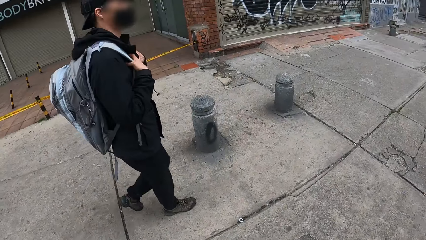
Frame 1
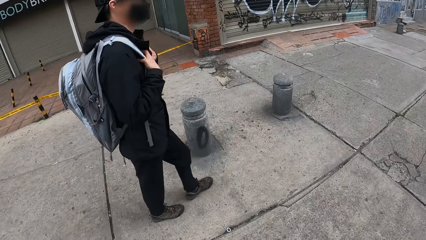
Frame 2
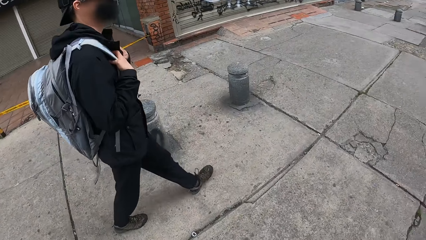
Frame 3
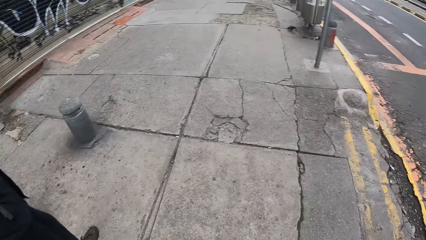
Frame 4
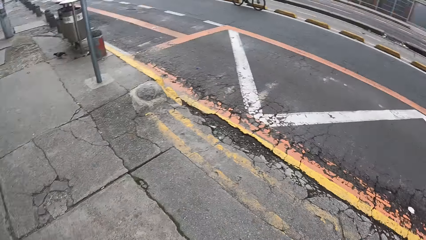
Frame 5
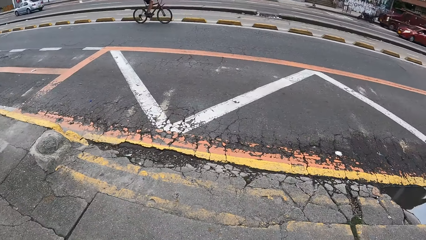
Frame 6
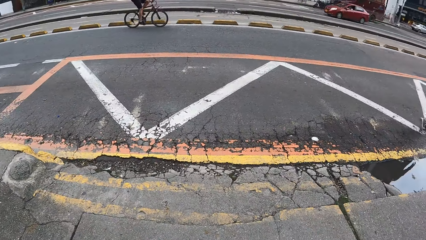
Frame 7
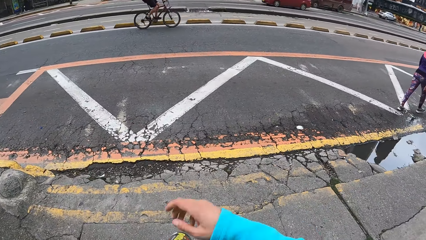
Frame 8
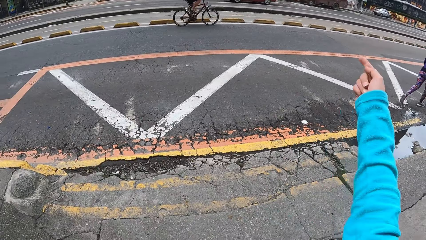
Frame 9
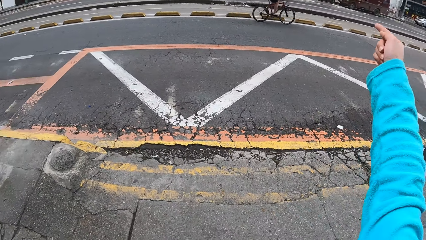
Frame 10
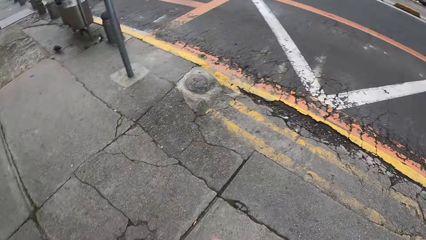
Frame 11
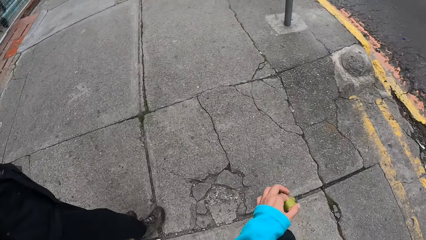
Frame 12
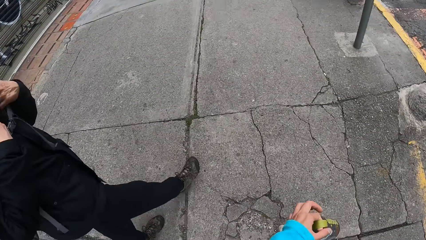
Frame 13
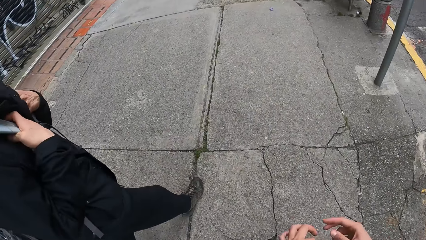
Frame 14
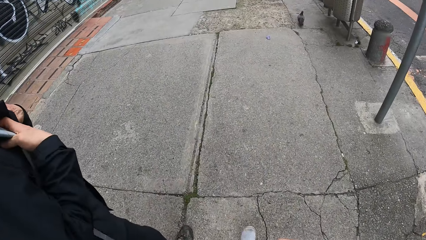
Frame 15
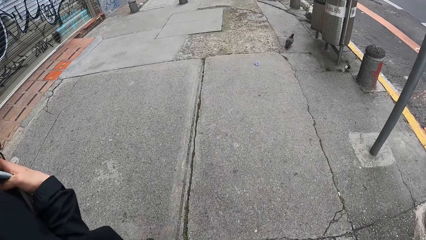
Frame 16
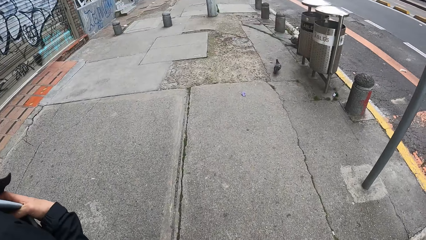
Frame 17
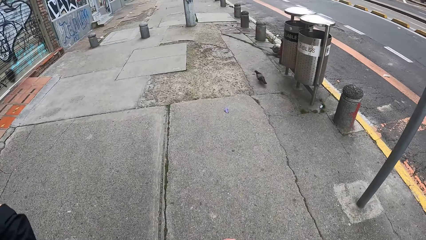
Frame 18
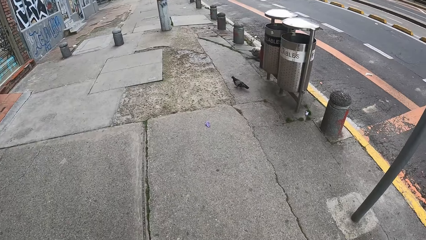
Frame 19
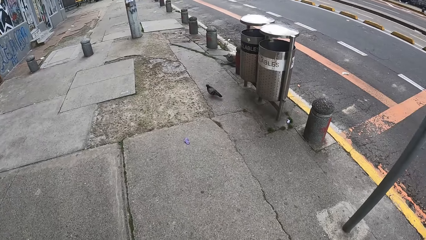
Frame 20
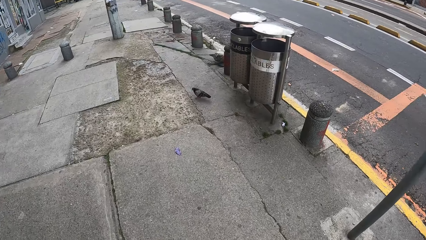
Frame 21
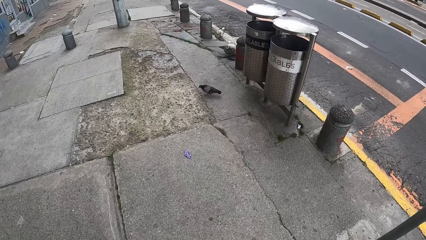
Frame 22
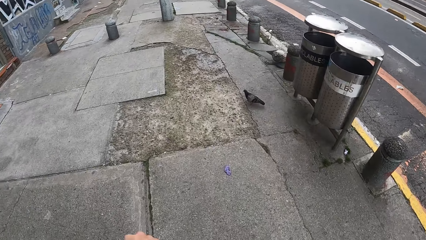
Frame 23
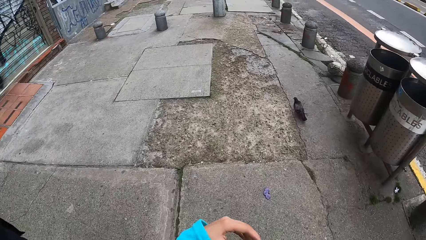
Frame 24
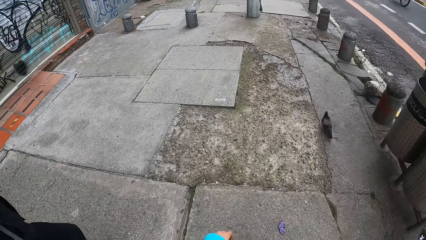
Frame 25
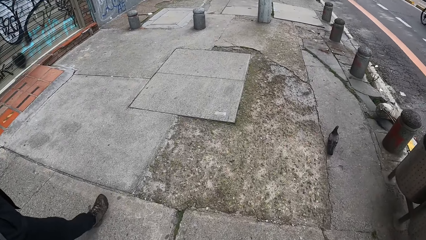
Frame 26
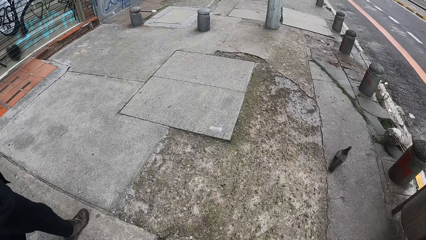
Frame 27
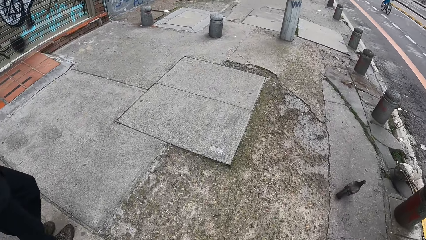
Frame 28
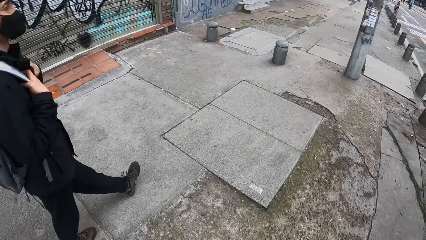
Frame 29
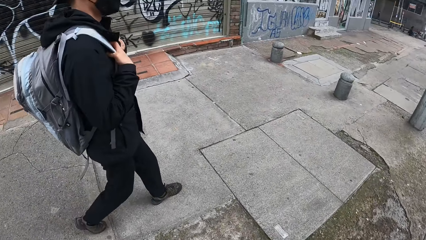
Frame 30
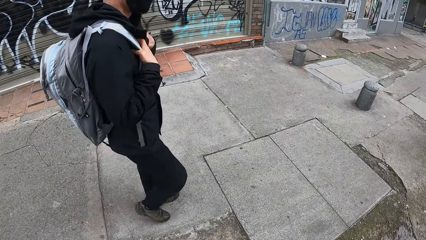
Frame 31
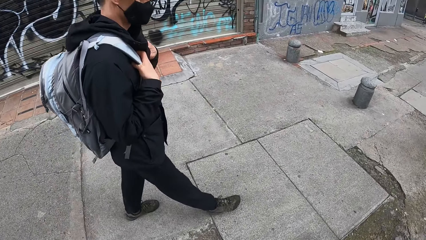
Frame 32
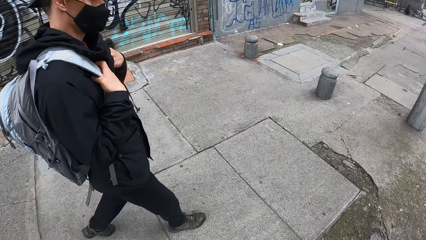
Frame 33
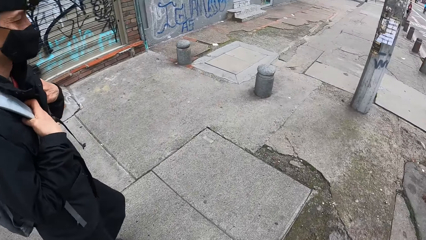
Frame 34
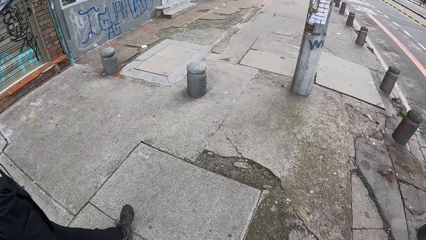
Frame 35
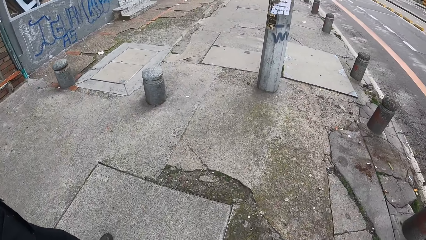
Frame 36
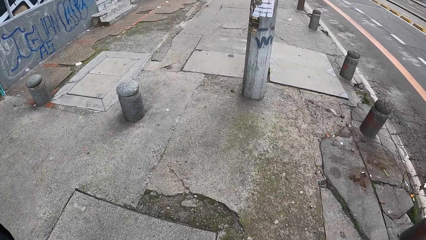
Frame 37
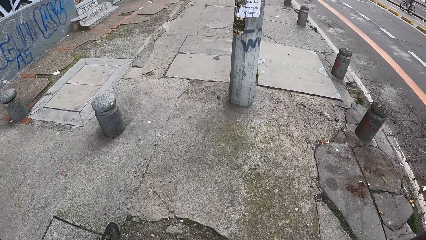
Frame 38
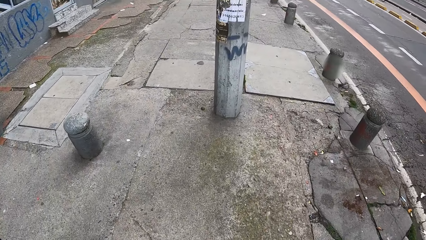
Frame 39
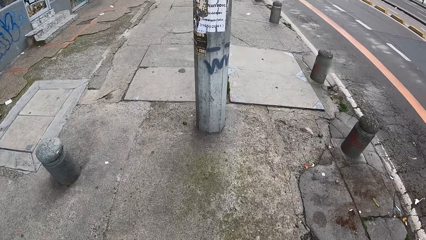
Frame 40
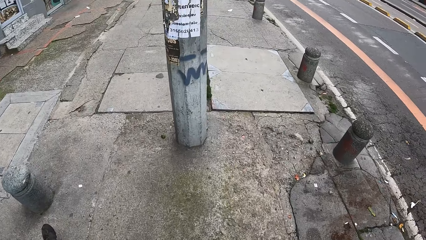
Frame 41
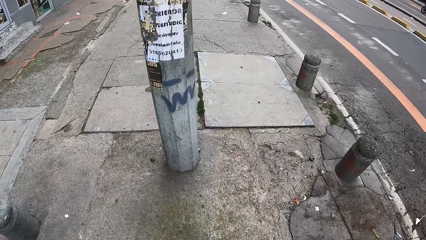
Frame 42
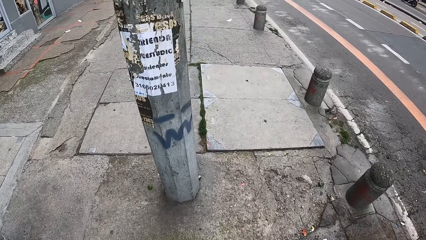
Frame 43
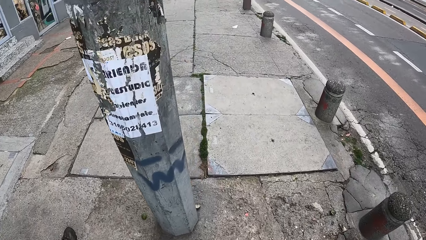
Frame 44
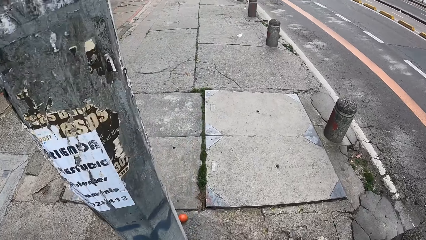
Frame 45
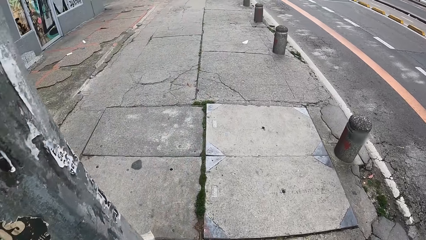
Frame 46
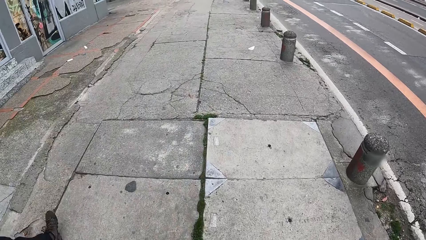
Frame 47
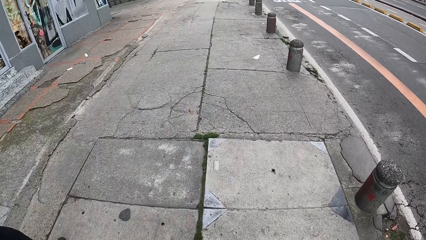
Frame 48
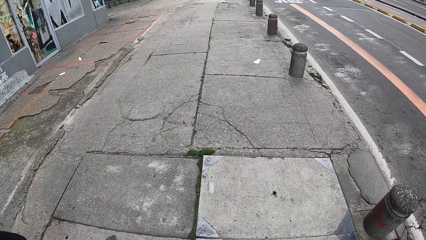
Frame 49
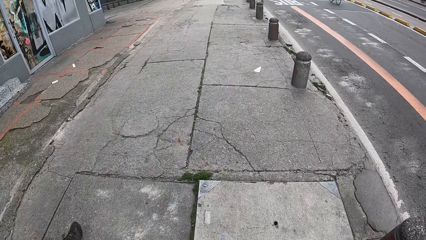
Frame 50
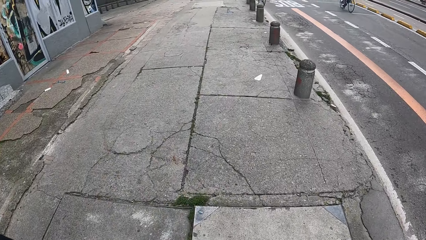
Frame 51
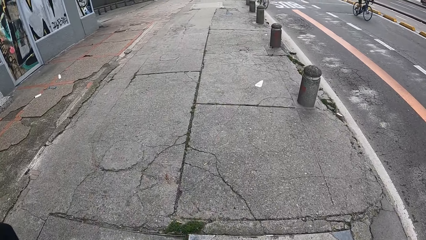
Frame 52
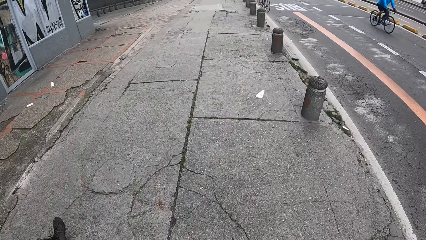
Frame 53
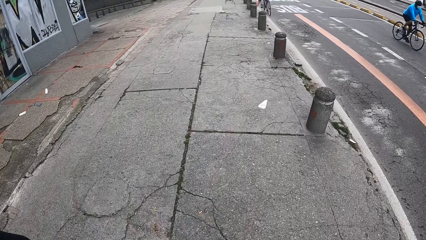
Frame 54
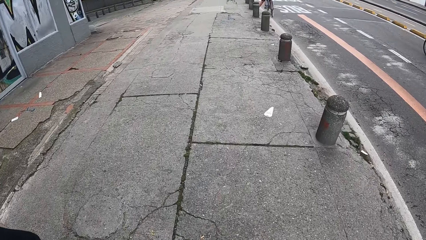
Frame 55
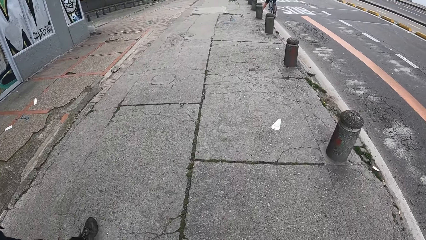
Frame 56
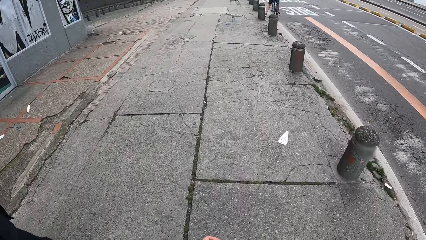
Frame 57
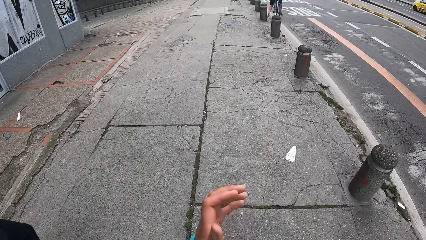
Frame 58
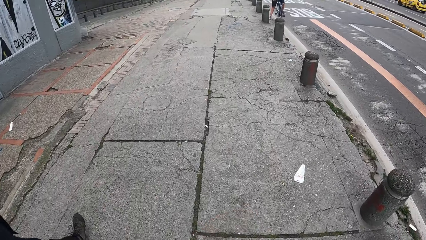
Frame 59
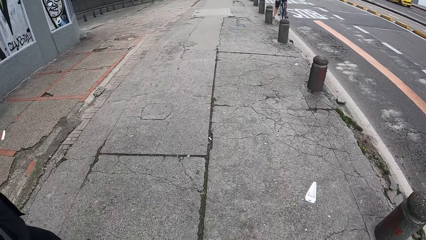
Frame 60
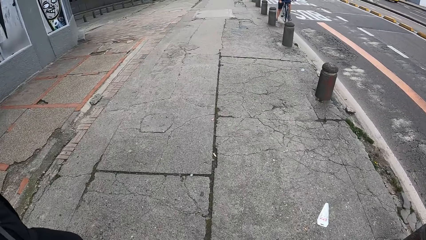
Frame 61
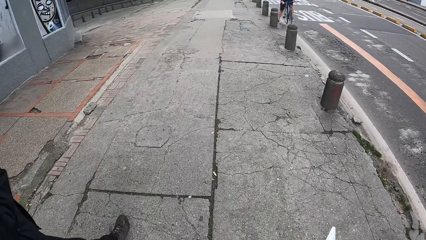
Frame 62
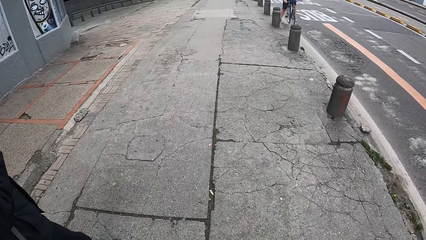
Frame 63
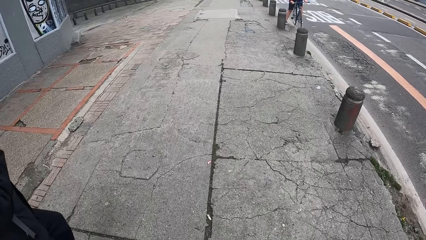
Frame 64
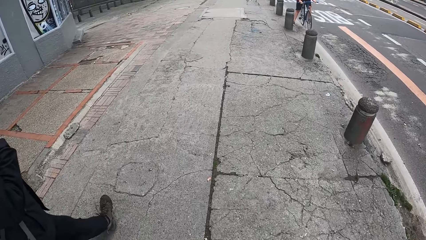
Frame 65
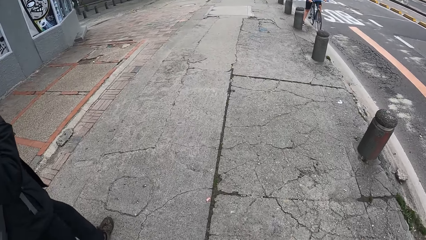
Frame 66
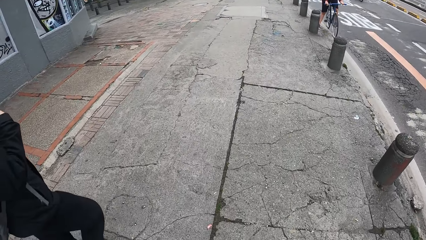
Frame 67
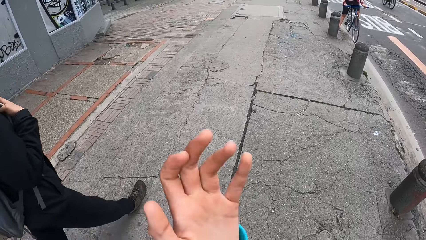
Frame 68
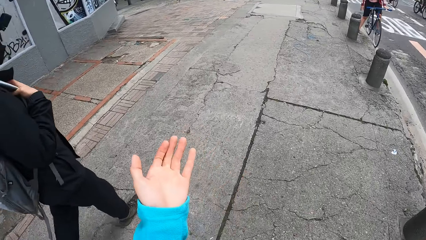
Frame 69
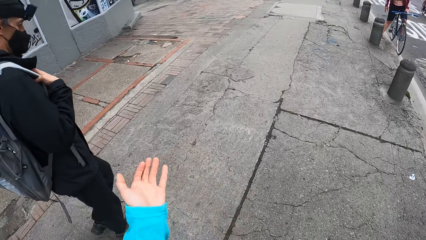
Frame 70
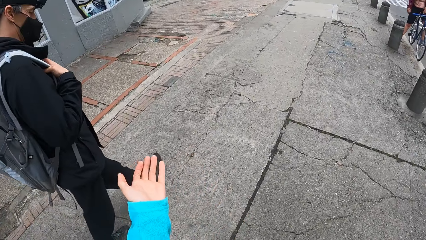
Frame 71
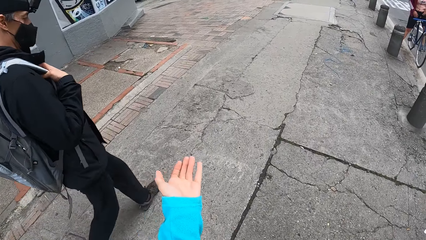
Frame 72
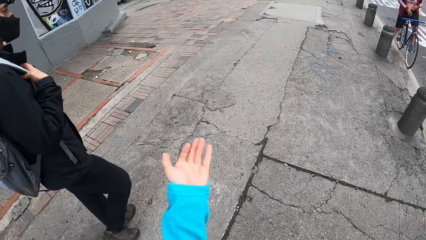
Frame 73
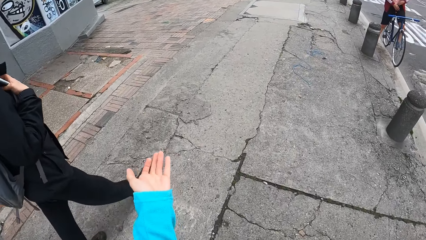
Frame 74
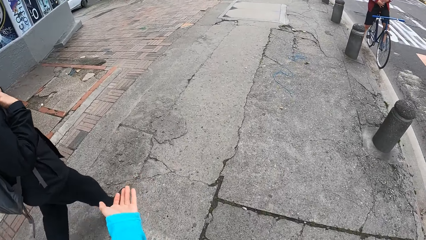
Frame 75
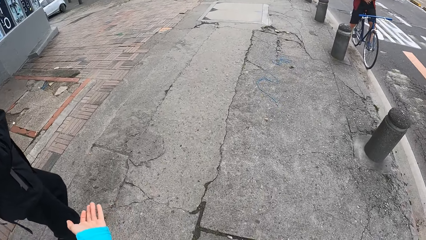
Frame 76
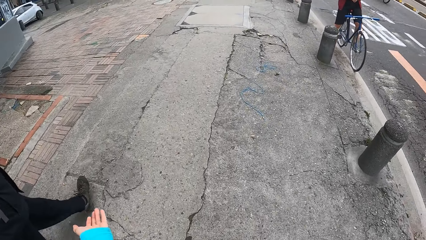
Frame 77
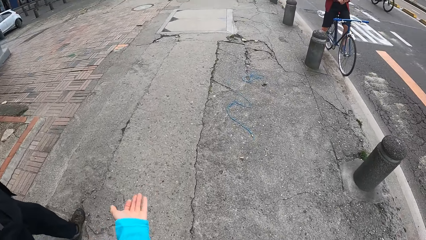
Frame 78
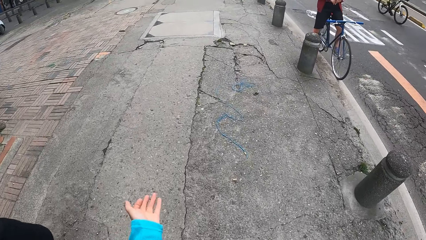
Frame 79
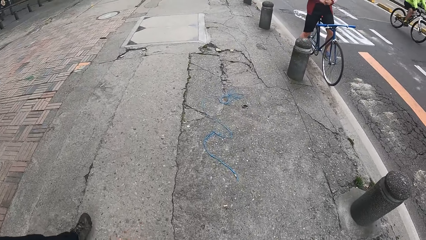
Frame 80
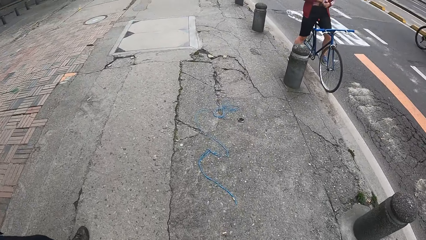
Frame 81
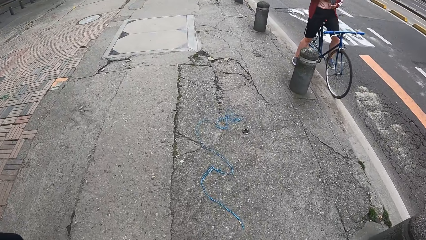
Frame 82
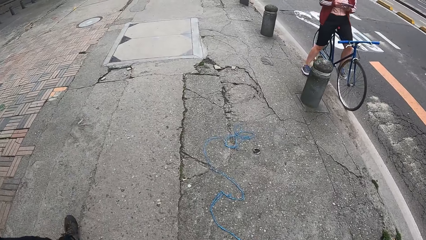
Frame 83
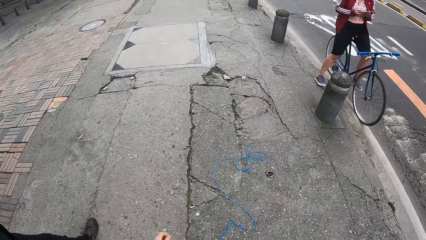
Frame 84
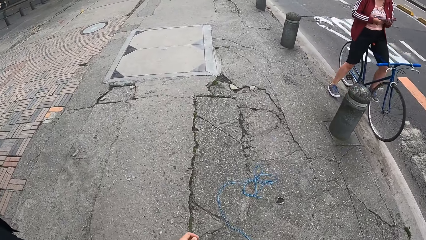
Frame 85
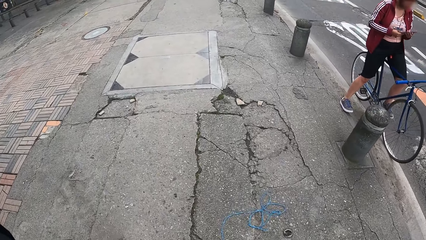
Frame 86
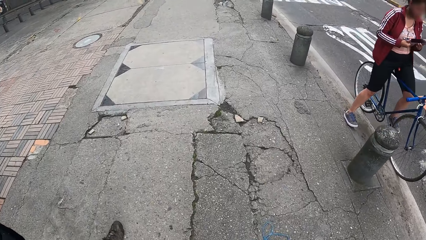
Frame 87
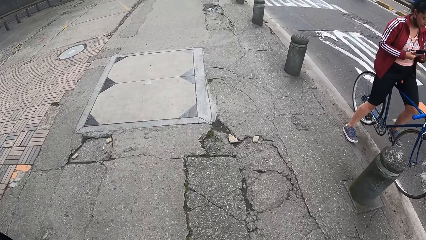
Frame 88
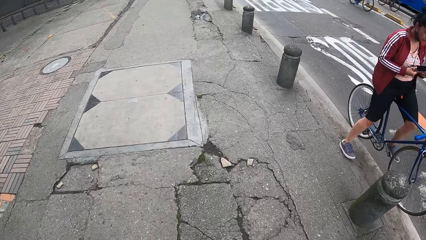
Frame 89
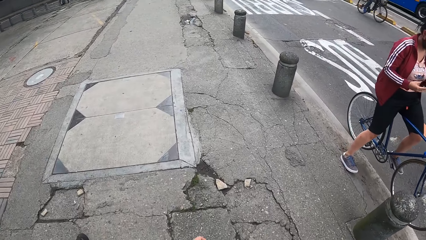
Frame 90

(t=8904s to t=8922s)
The camera wearer interacts with the man. She points at something. She rubs her face with her left hand. She talks to the man.
